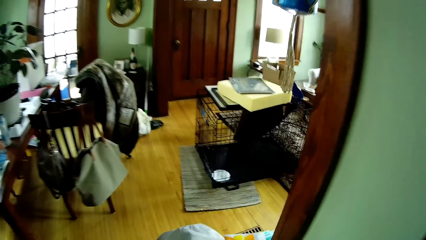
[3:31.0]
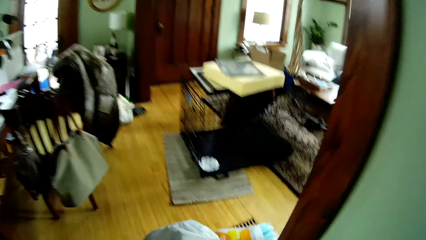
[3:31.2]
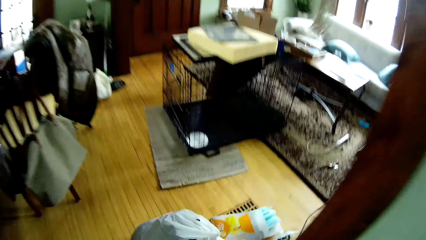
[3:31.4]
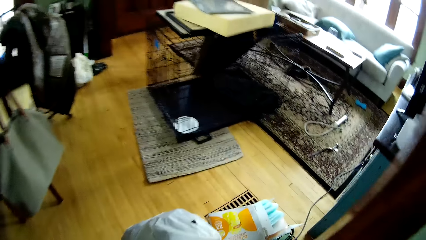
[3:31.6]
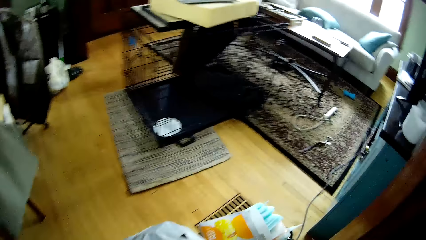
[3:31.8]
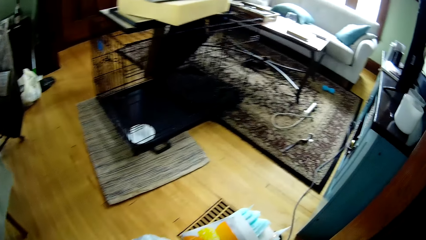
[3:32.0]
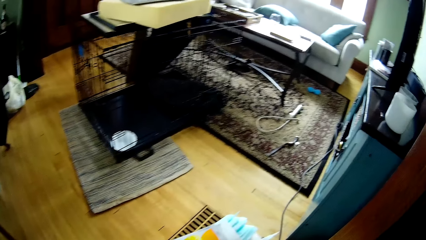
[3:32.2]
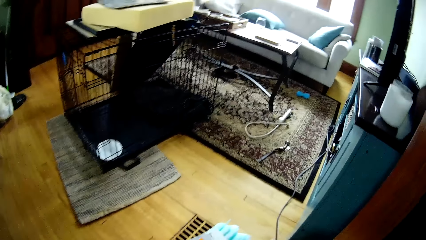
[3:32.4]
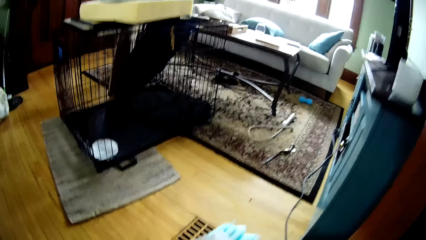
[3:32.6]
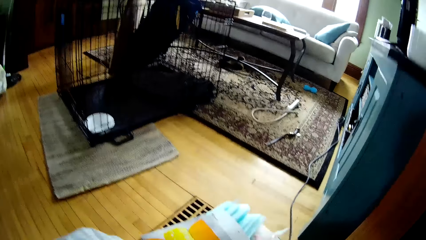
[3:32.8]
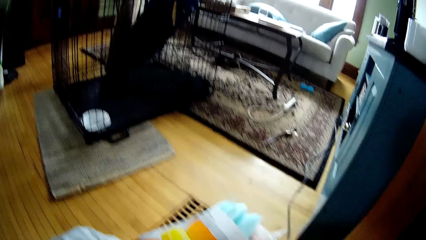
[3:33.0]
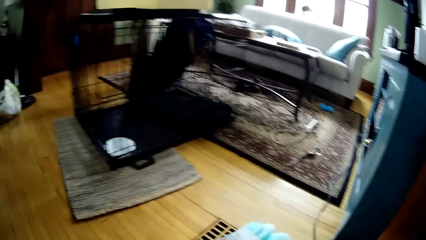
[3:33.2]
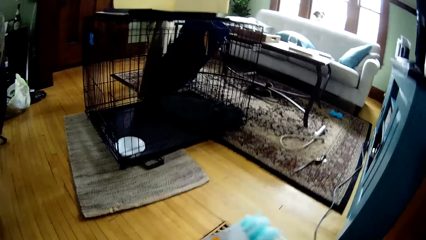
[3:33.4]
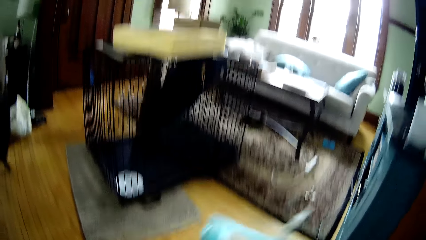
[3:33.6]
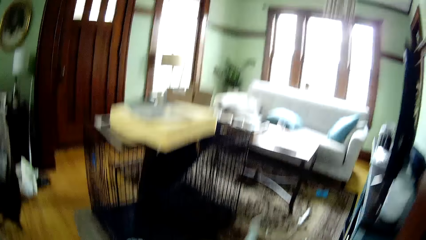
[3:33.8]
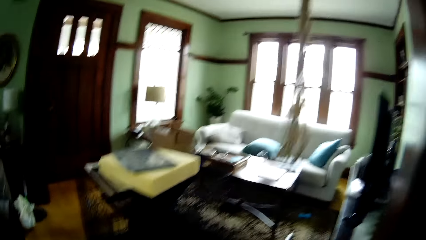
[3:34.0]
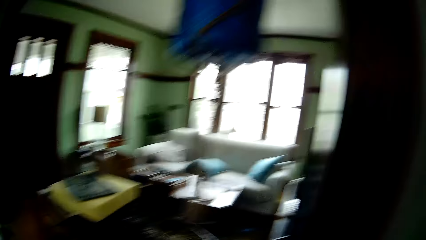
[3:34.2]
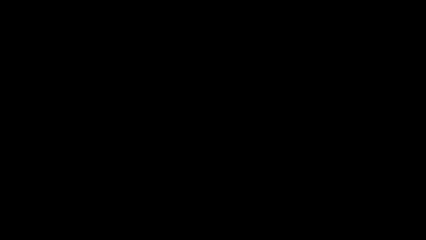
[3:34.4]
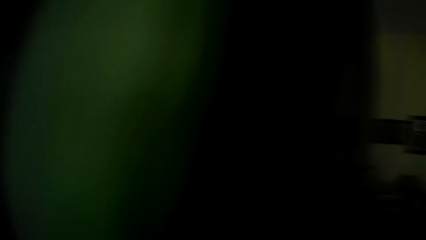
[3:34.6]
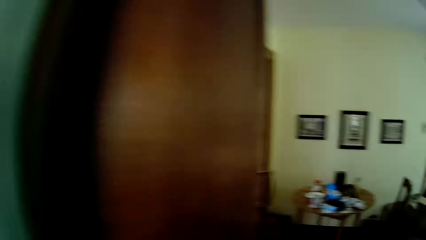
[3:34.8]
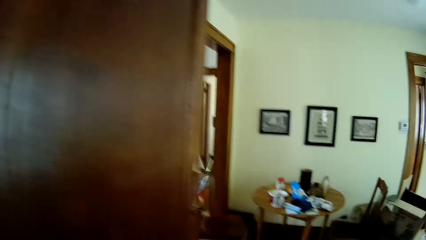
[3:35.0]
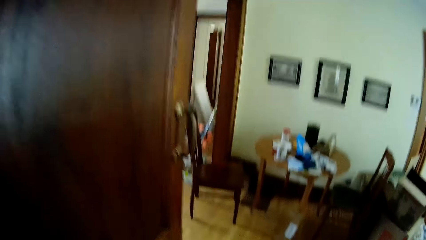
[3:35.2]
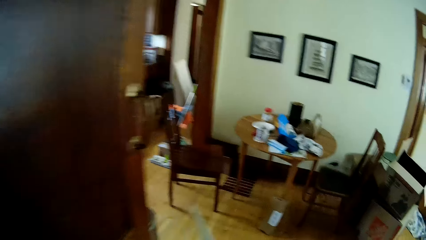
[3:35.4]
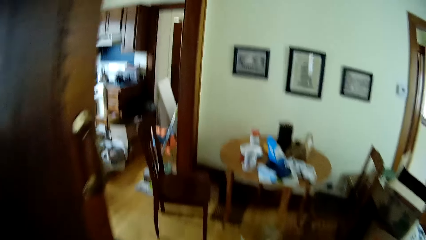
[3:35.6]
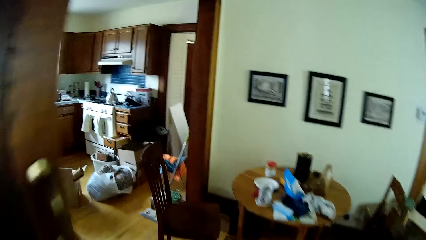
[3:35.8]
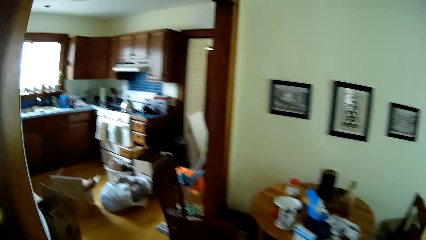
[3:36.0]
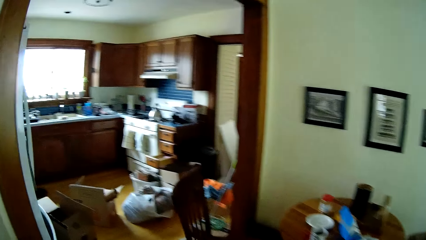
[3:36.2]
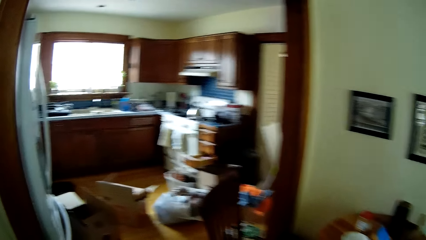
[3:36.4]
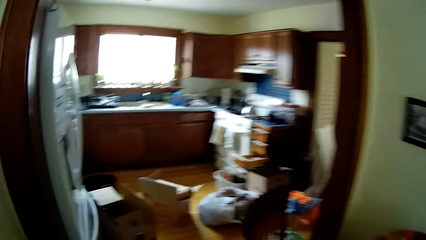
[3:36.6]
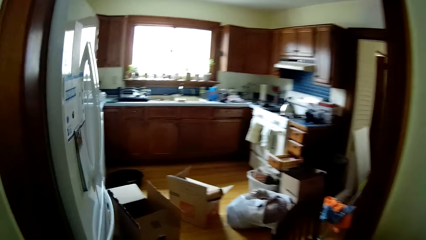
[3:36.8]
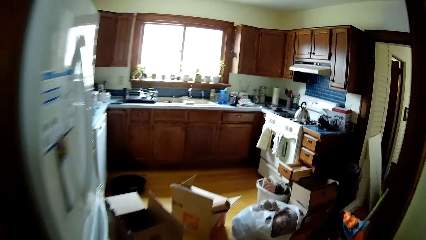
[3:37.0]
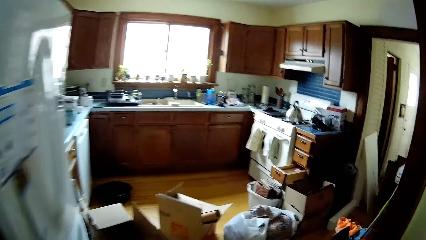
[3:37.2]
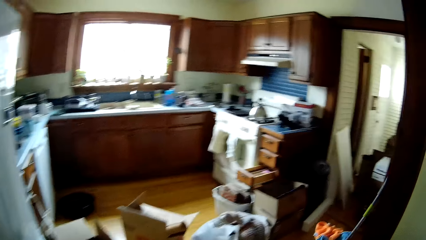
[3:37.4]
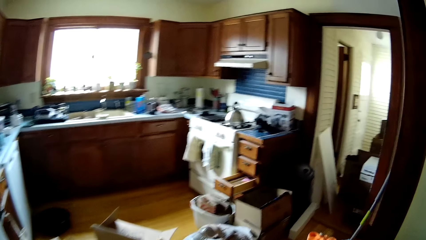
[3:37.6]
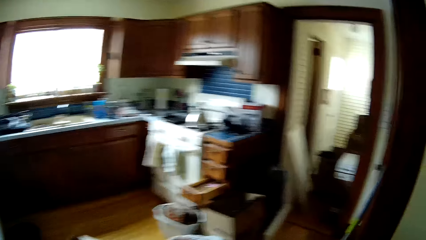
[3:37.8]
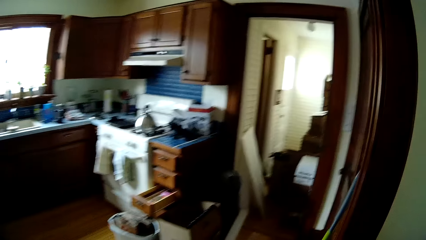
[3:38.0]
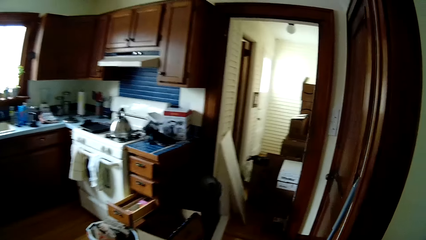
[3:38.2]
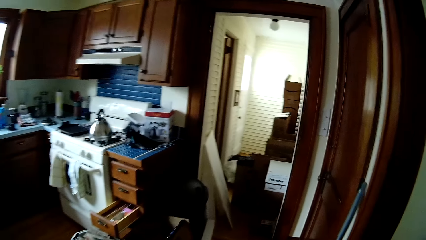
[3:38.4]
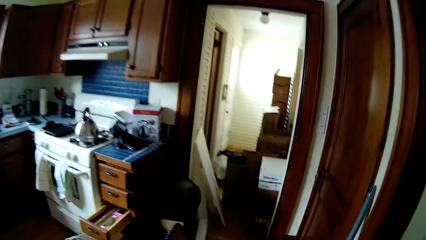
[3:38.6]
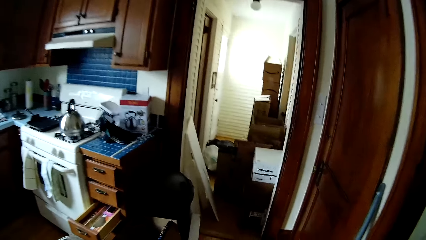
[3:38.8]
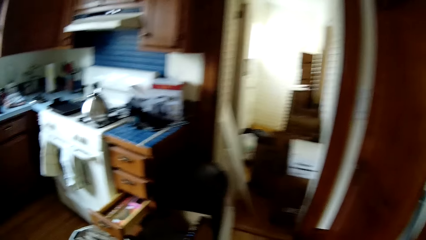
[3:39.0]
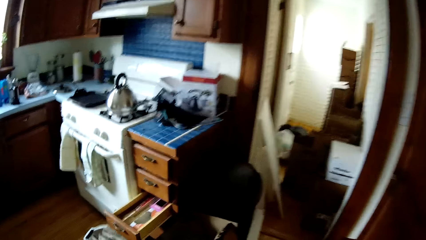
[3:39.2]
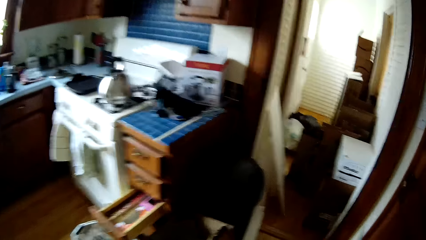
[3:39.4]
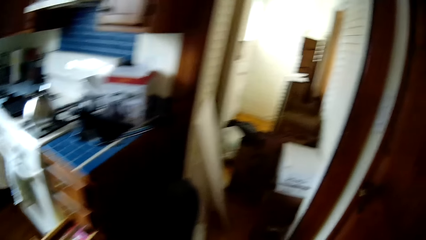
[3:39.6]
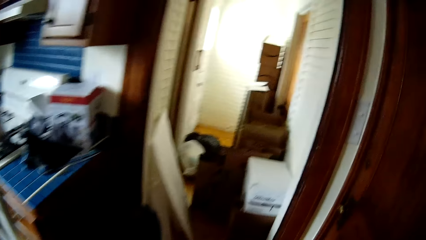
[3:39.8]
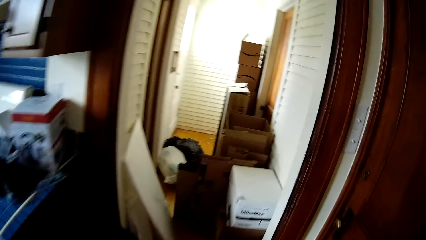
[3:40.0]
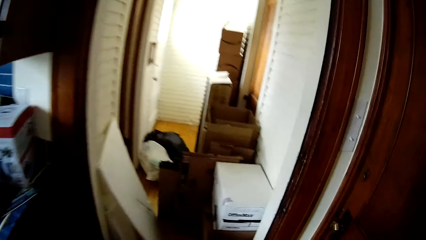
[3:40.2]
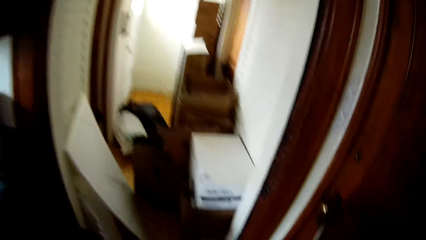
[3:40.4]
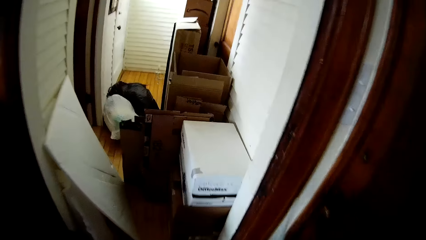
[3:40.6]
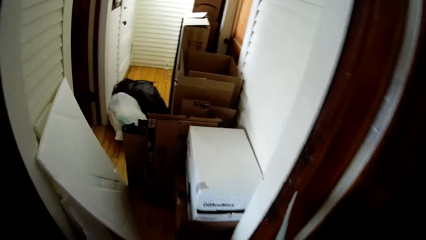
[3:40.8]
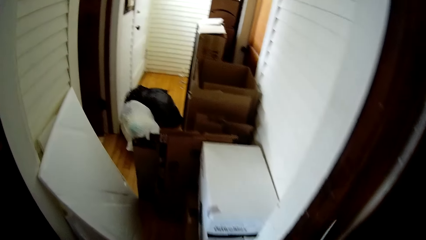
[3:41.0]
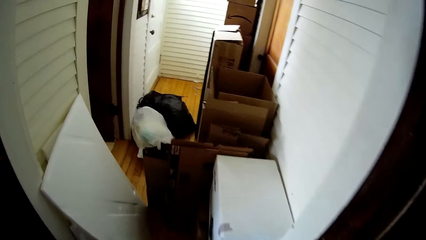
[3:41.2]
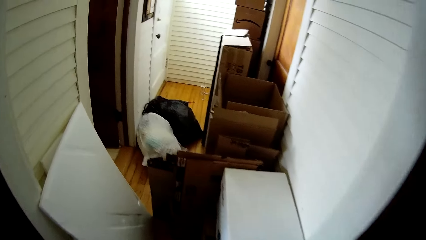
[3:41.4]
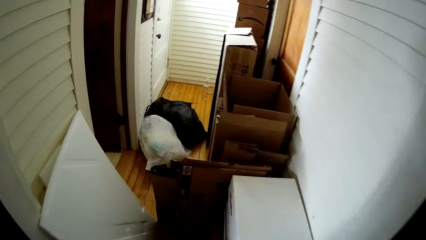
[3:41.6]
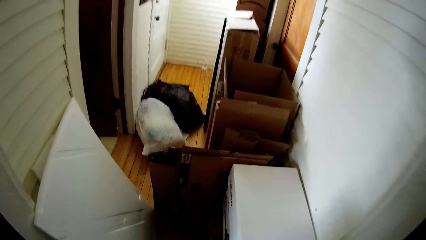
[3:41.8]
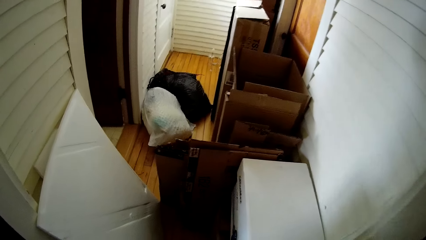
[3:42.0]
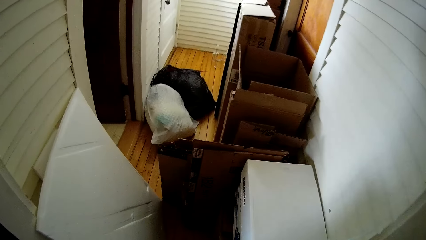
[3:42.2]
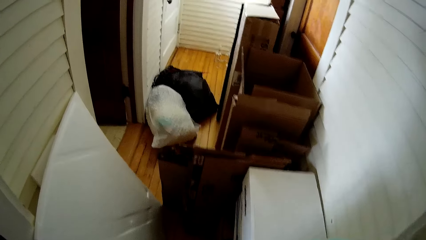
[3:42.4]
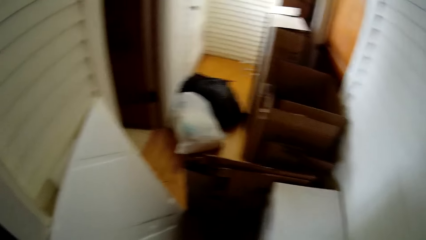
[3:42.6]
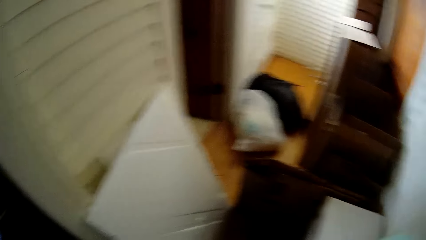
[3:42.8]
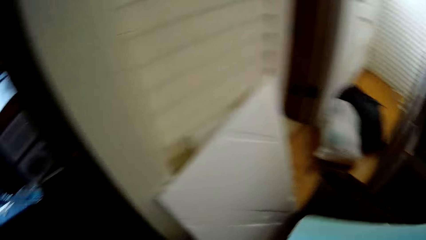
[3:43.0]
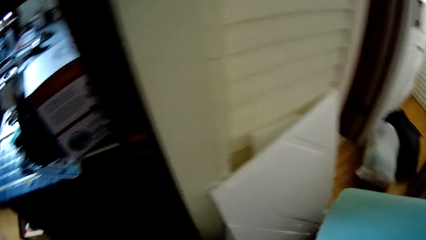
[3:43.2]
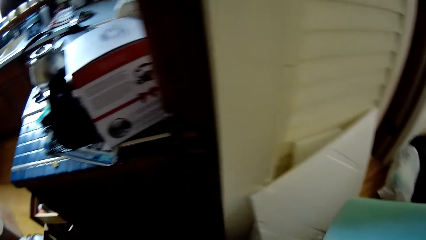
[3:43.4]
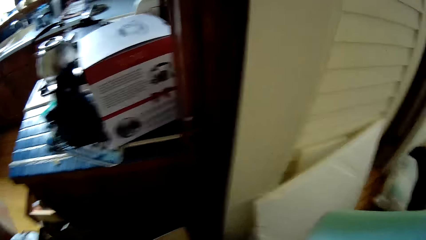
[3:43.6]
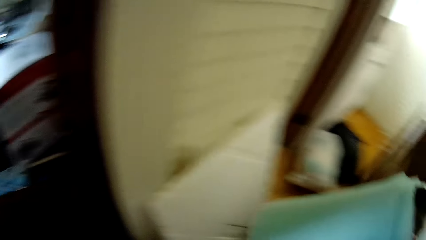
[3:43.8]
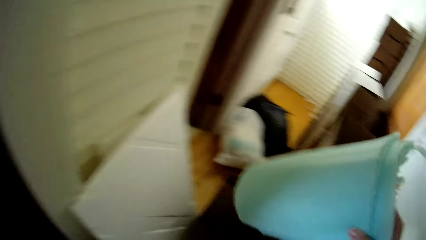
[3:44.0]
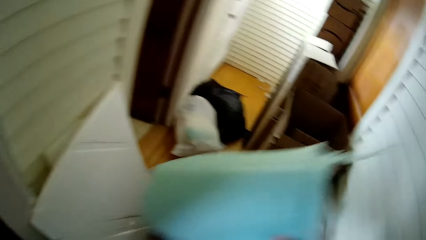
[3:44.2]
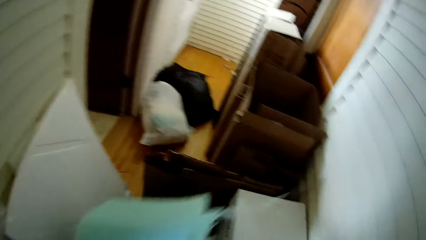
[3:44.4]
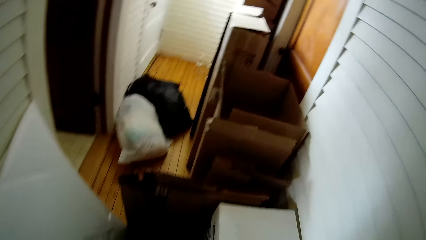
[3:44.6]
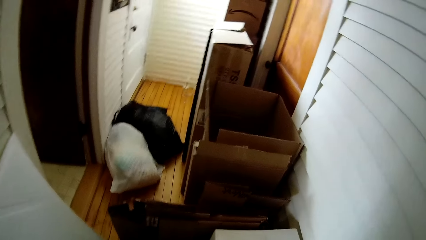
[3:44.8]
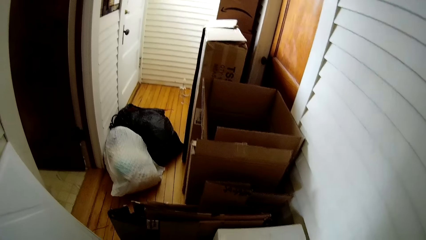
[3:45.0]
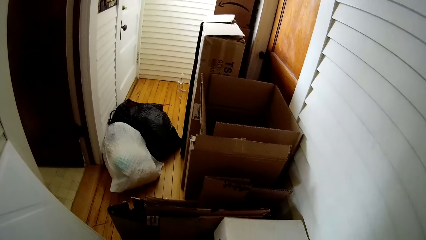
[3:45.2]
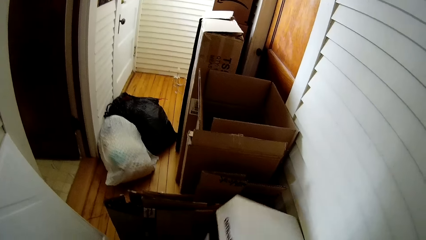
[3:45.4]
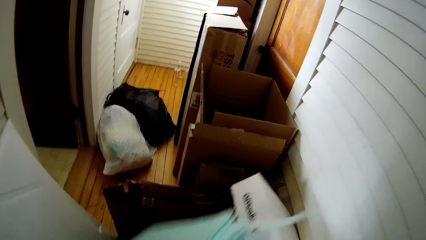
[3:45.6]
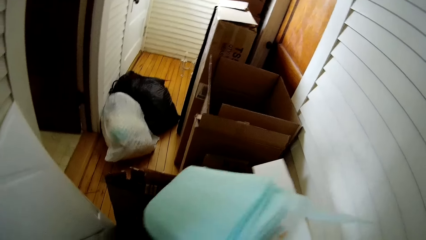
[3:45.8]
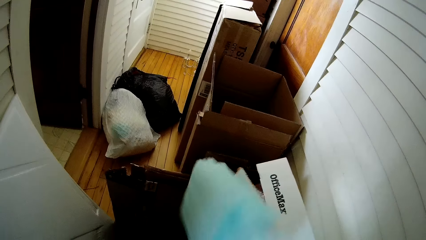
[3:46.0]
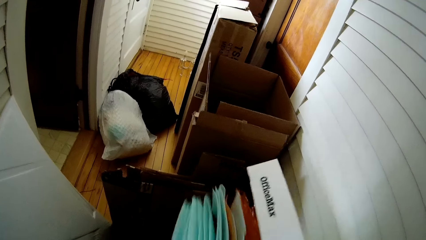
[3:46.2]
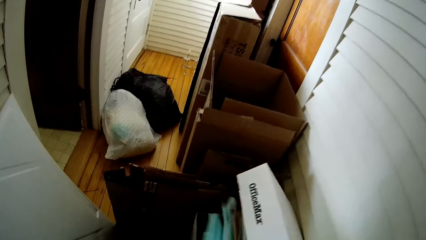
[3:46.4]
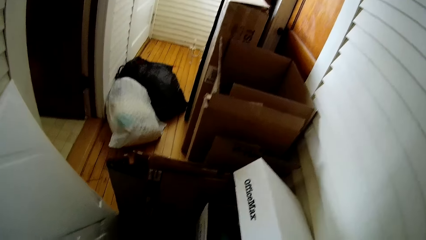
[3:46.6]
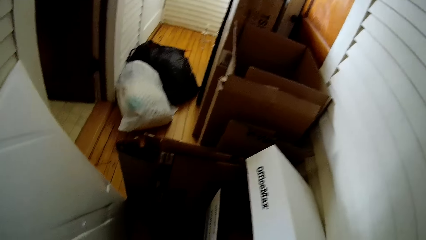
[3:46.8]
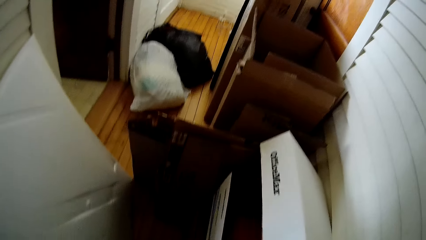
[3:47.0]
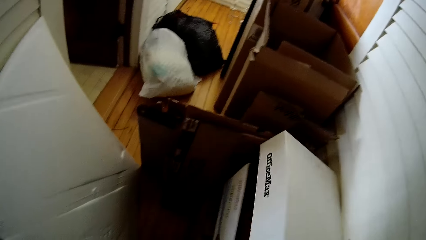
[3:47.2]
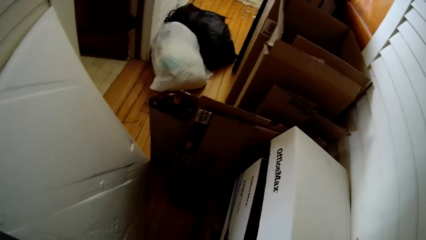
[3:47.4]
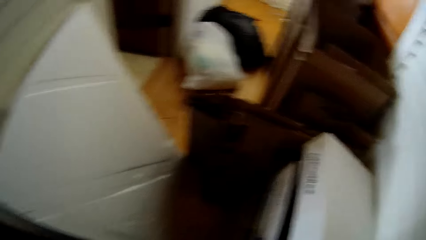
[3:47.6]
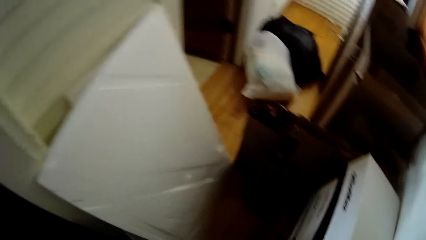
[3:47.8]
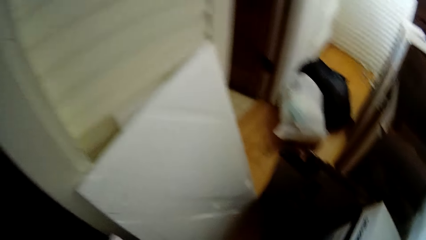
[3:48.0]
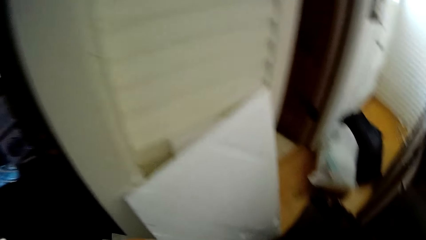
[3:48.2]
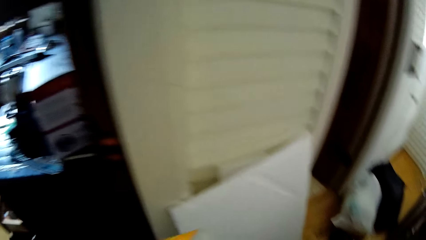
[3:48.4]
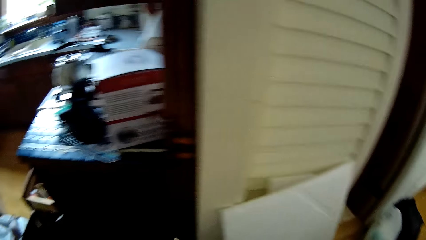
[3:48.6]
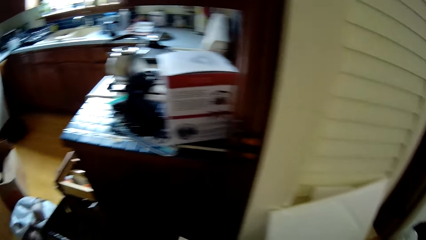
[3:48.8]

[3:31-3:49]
The camera wearer picks up a paper bag from the floor with her right hand. She holds cardboard papers in her right hand. She places the cardboard papers in her right hand into a box on the floor.
